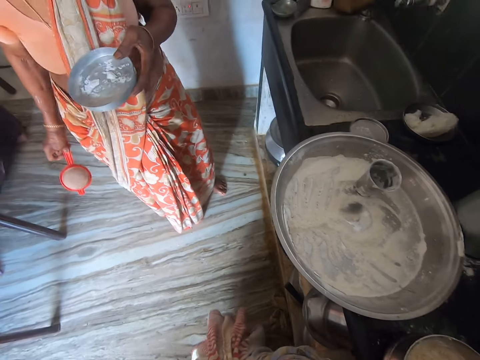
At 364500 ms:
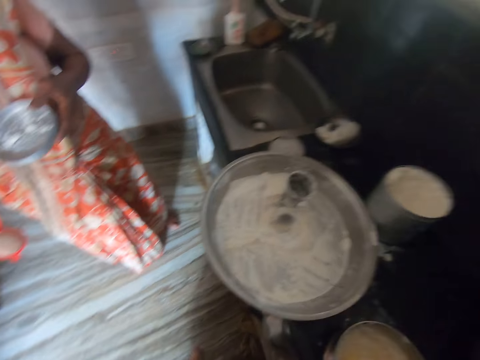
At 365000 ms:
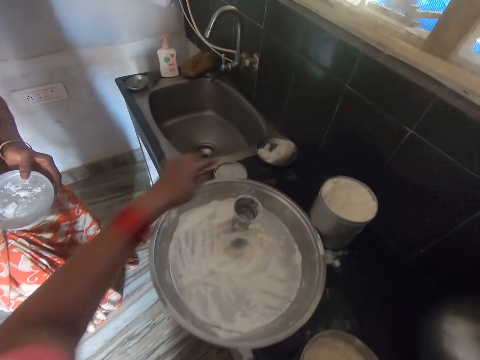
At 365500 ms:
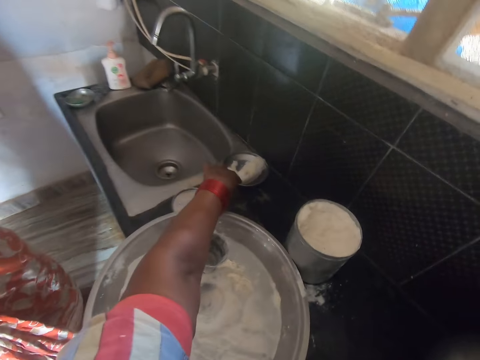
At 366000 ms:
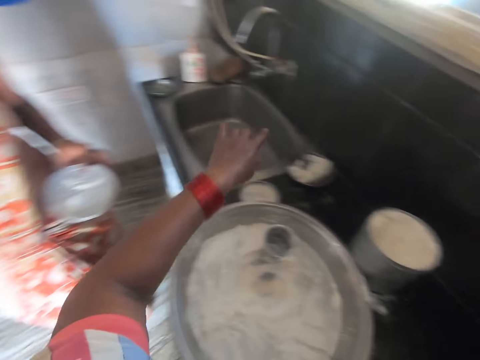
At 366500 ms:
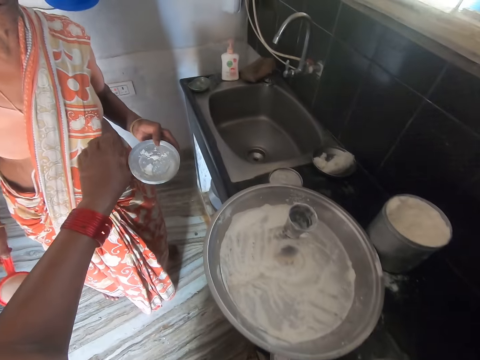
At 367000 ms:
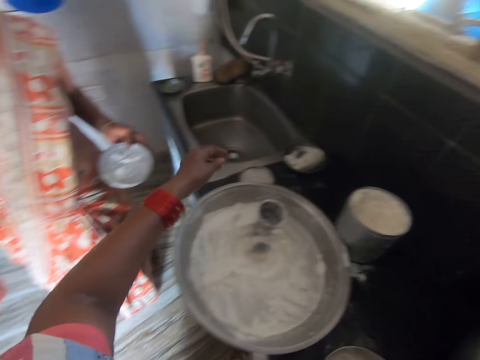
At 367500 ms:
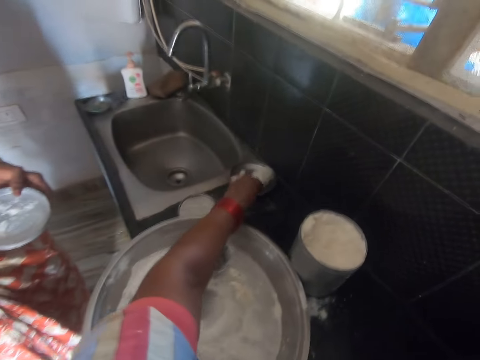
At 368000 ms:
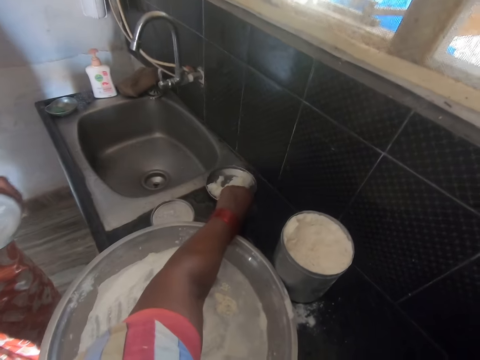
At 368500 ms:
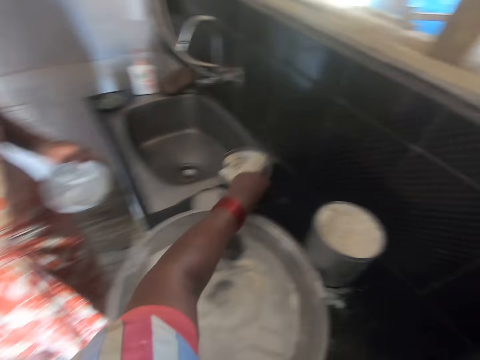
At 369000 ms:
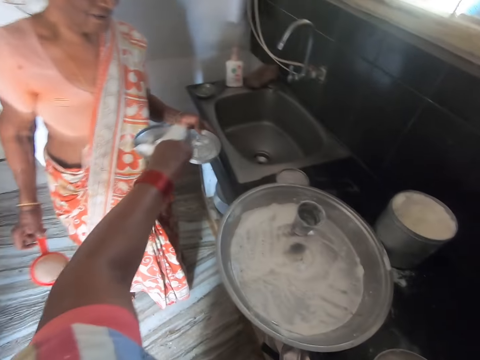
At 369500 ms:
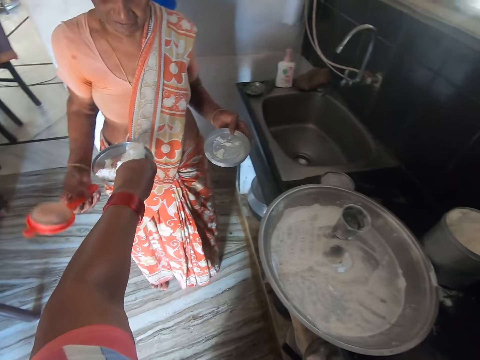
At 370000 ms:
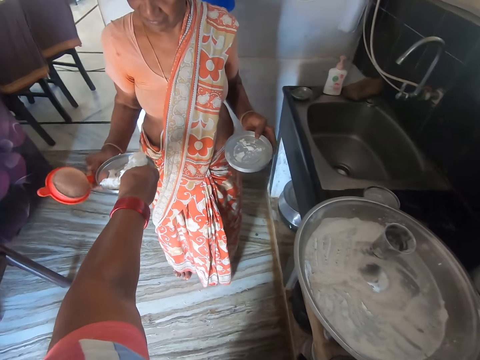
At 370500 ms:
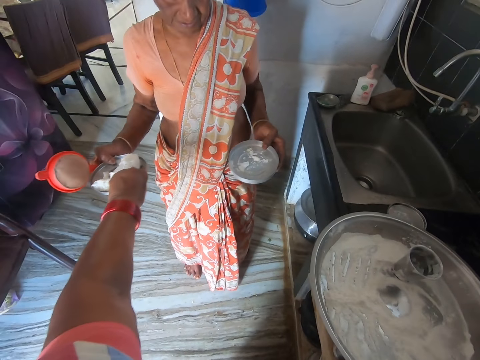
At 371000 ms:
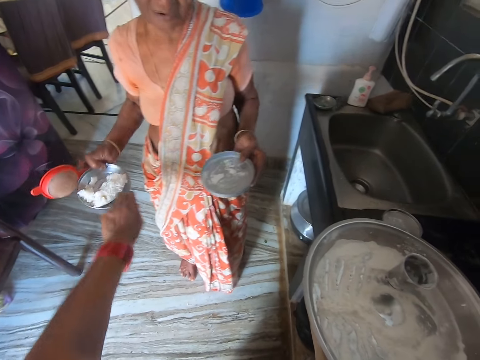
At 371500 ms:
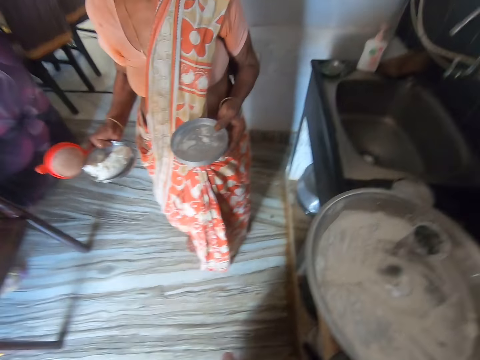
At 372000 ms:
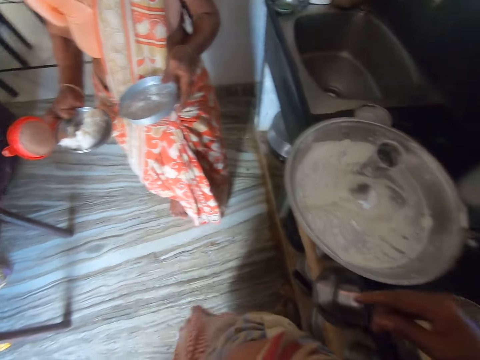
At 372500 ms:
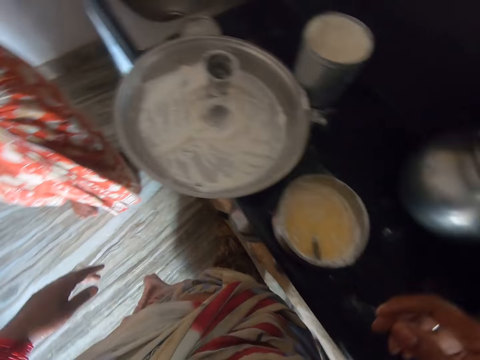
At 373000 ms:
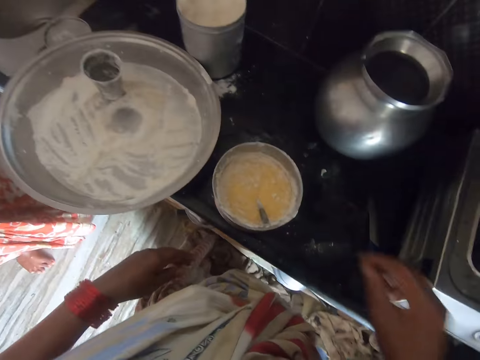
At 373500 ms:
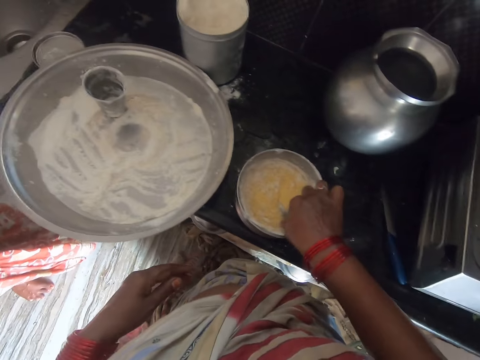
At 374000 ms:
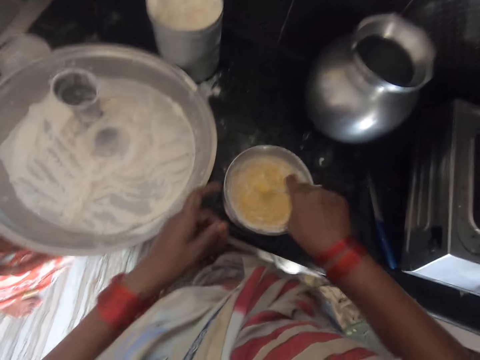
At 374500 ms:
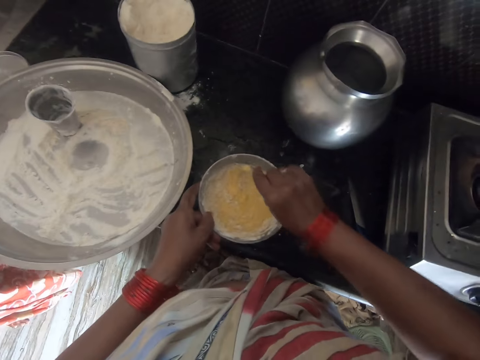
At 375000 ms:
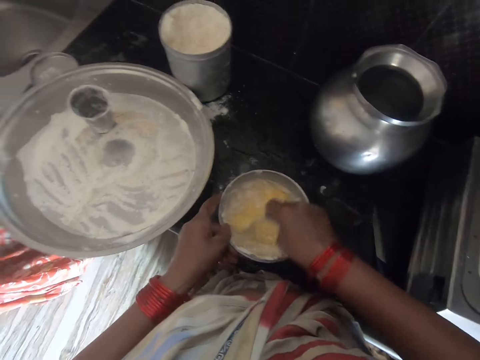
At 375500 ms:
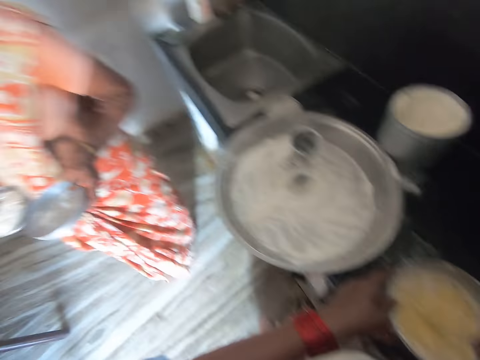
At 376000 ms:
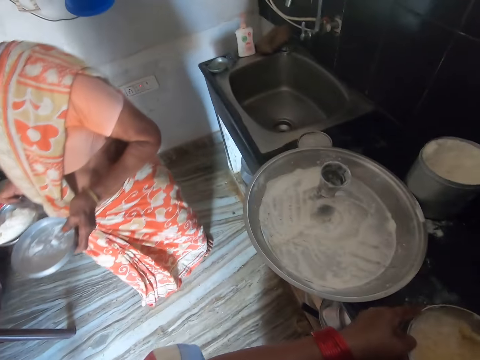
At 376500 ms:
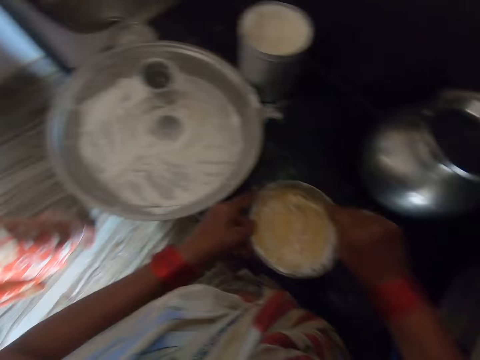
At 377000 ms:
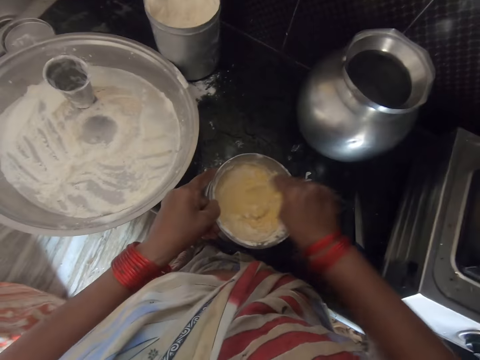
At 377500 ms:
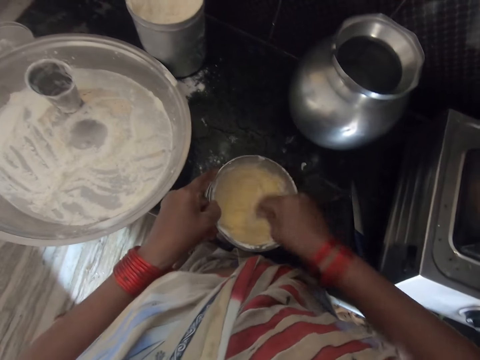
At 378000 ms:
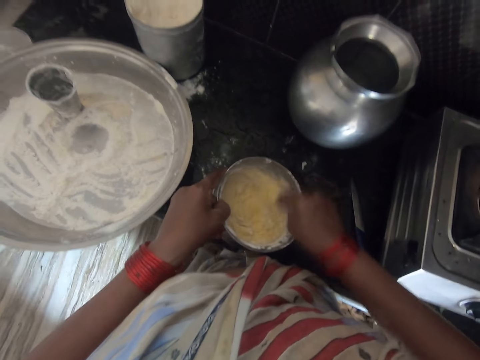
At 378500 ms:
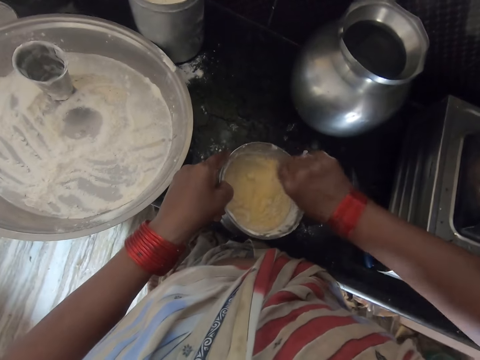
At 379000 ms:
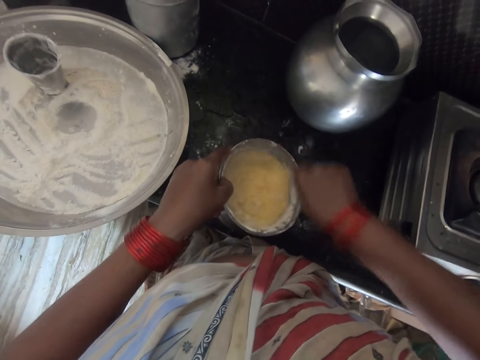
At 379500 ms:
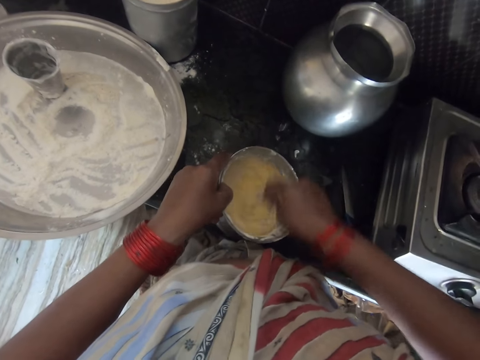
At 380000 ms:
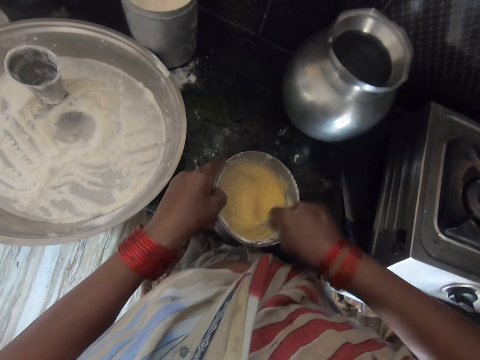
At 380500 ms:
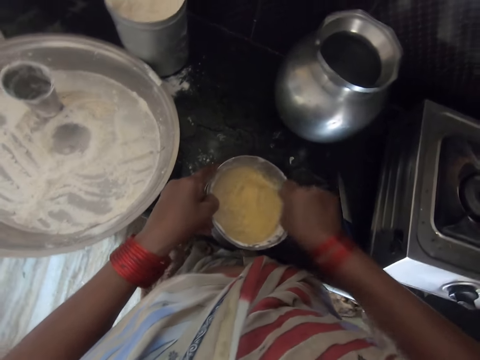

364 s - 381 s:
A woman takes the dish. The camera wearer hands the lid to the woman. She points to a lid on the counter. She points her finger on the dish. She moves her hand away from the lid on the counter. She takes the dish. She lifts the lid off the container. She hands the lid to the woman. The woman takes the dish. The camera wearer gesticulates with her hand. She takes the fork spoon. She touches the fork in the mixture. She holds the bowl with her left hand. She stirs the flour mixture. The woman walks away.

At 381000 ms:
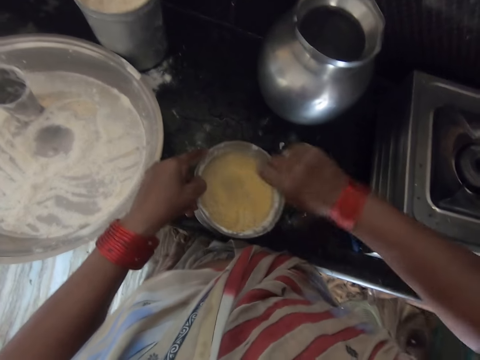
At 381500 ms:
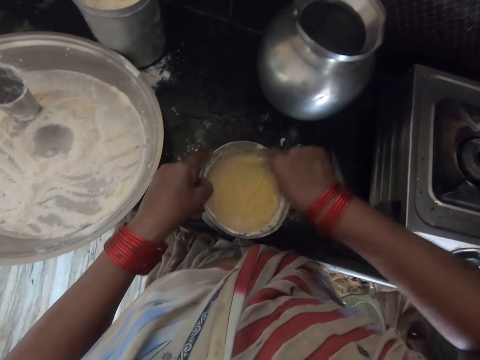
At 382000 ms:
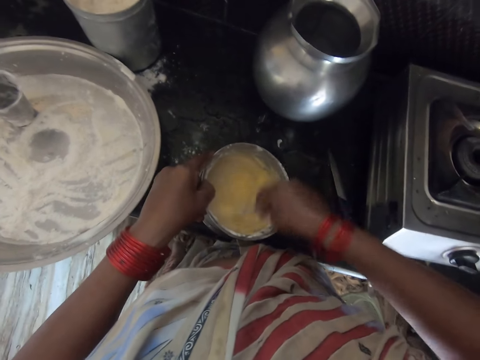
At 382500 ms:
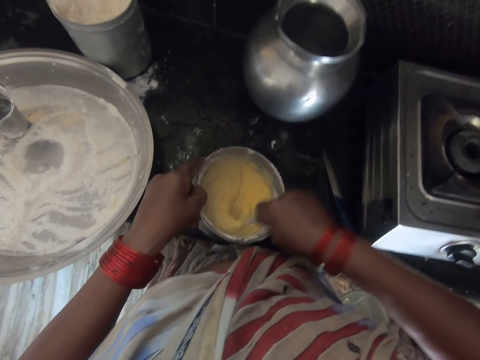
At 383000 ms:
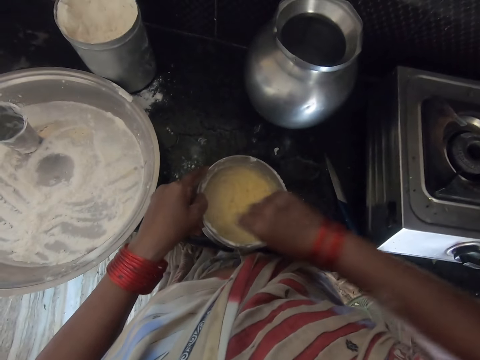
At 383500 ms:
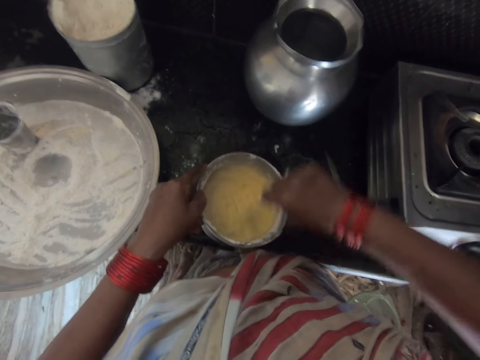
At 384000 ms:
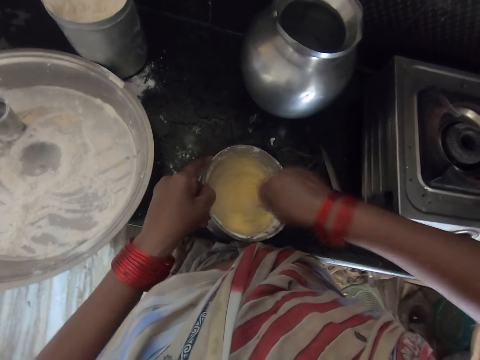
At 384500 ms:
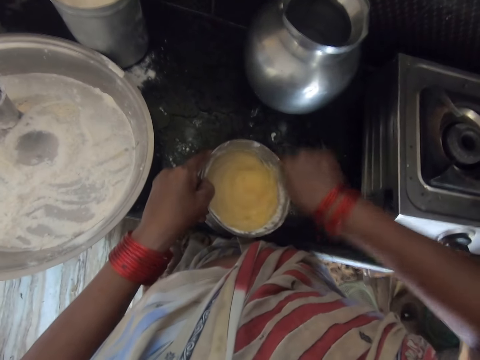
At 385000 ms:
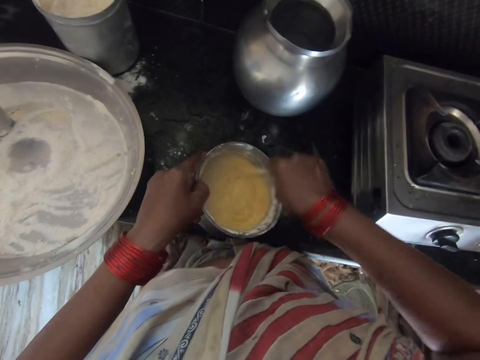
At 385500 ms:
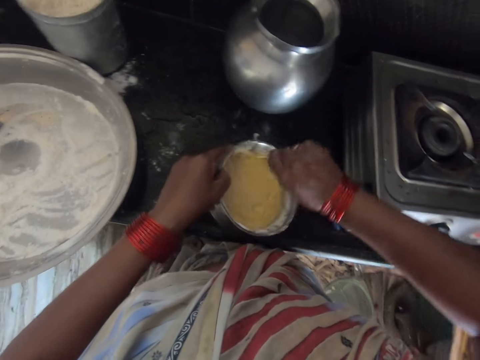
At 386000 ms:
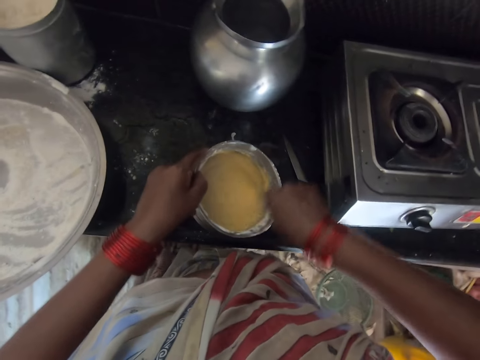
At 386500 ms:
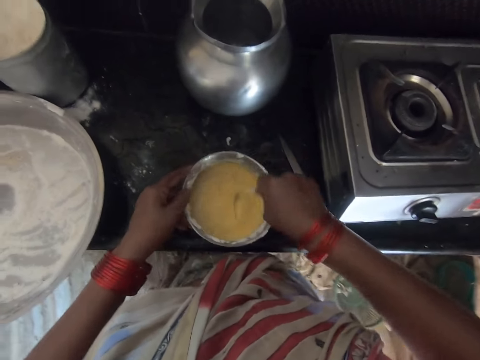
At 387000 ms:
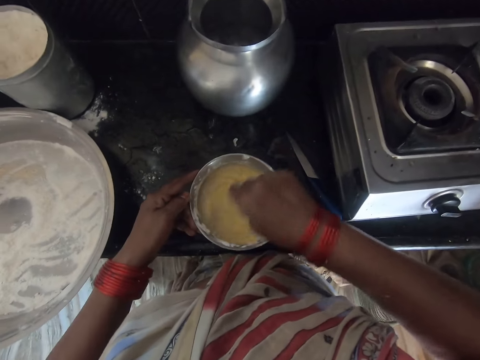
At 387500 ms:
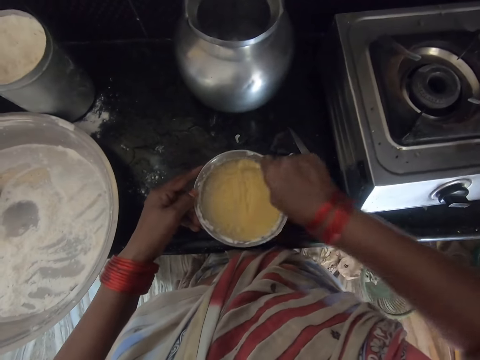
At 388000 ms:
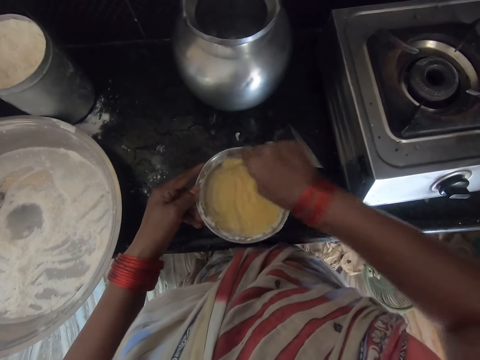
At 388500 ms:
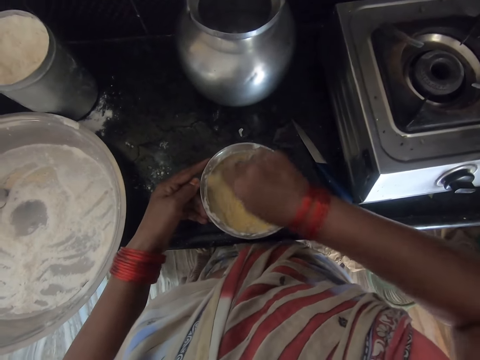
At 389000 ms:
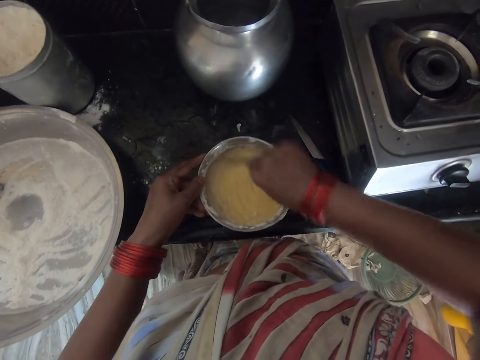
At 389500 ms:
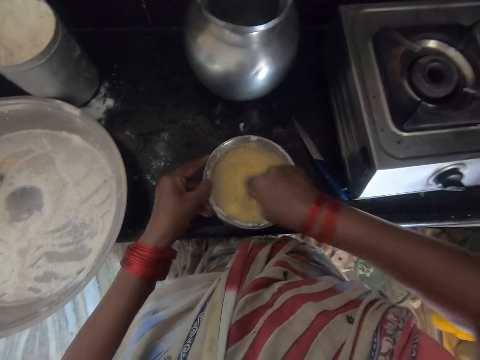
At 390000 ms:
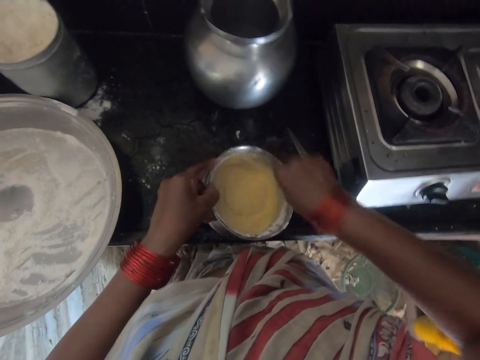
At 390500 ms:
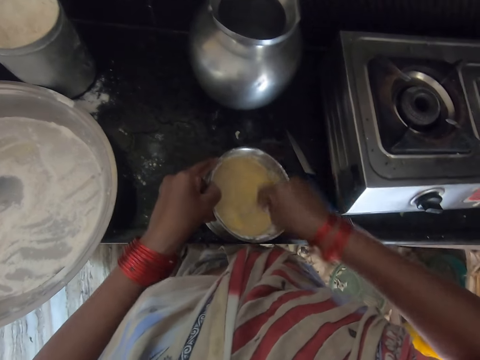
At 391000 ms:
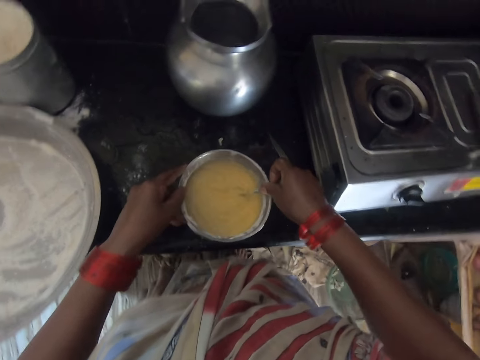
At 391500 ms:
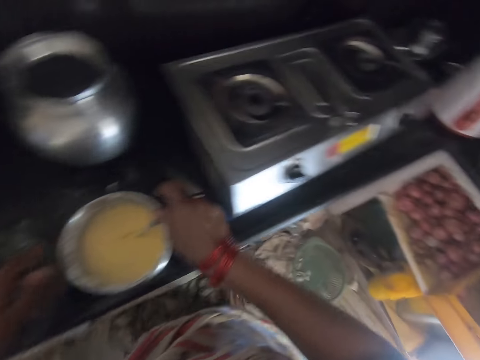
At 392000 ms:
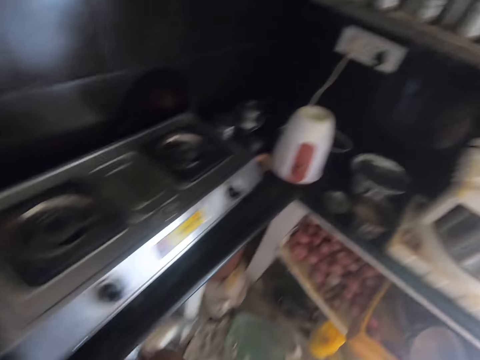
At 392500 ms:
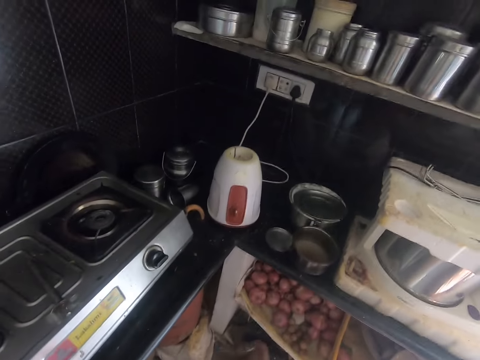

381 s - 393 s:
The camera wearer stops stirring.
